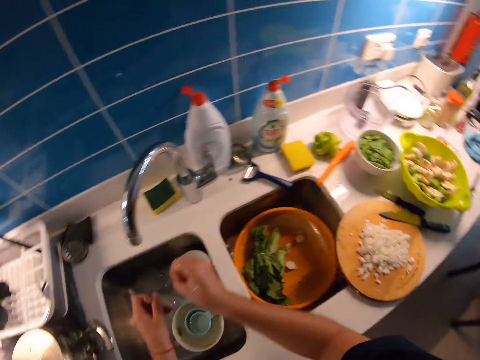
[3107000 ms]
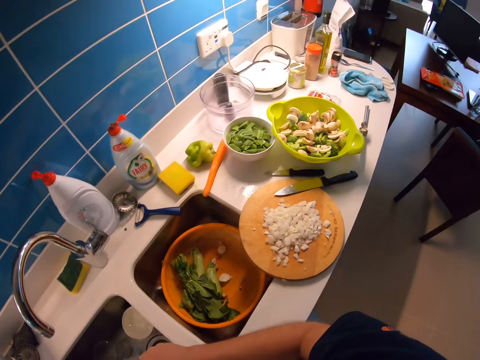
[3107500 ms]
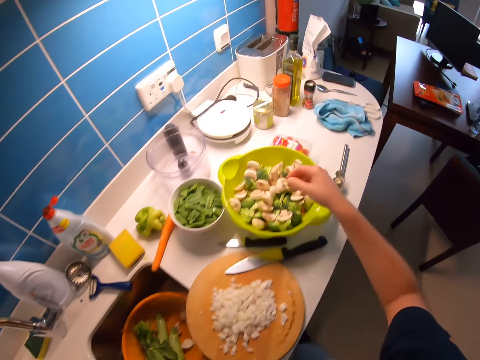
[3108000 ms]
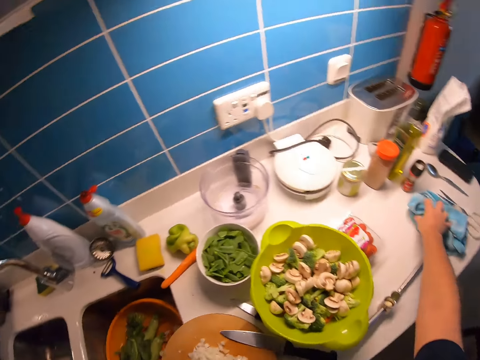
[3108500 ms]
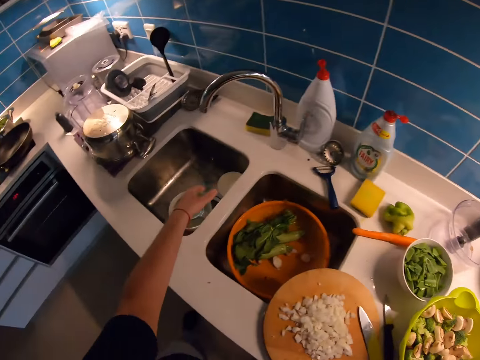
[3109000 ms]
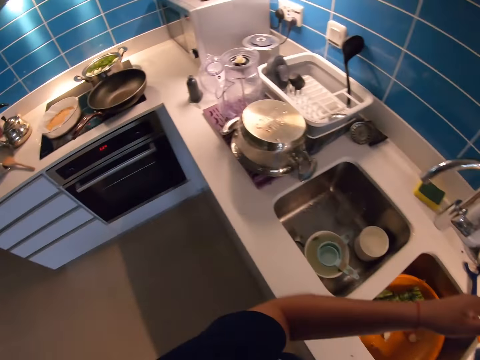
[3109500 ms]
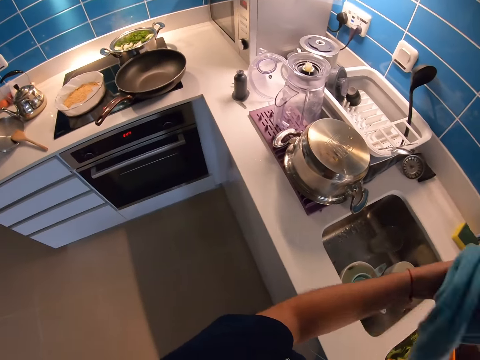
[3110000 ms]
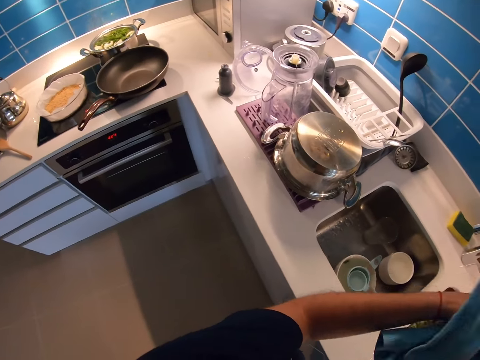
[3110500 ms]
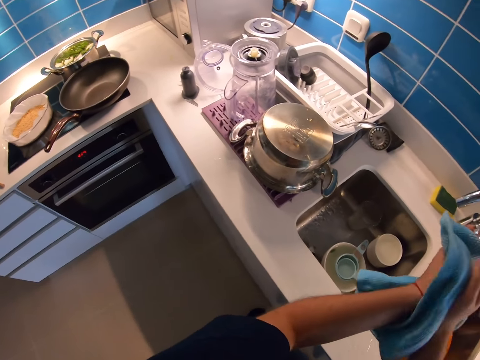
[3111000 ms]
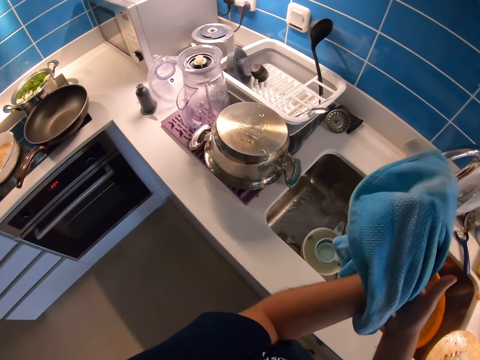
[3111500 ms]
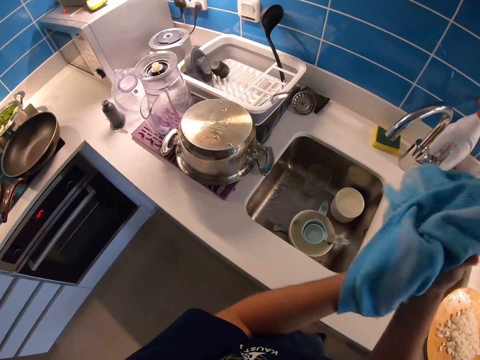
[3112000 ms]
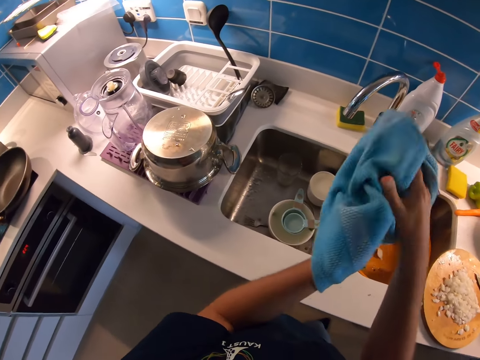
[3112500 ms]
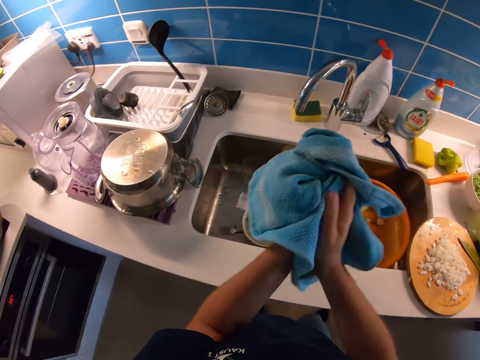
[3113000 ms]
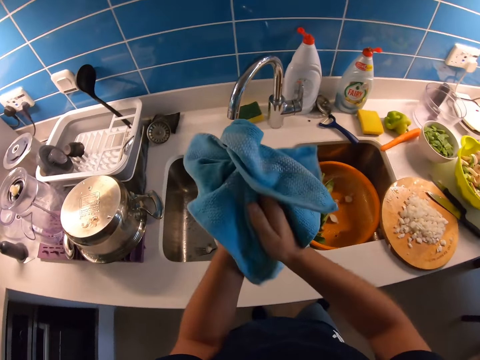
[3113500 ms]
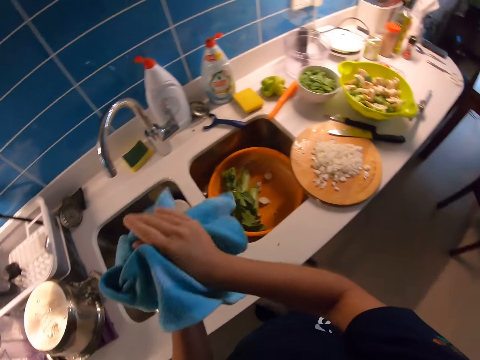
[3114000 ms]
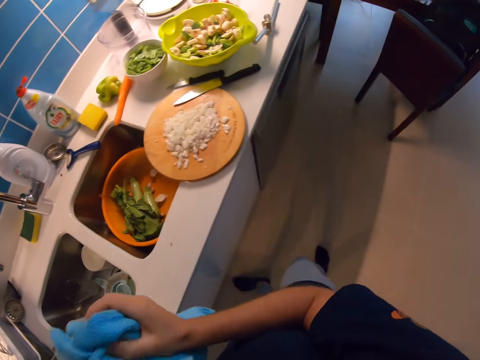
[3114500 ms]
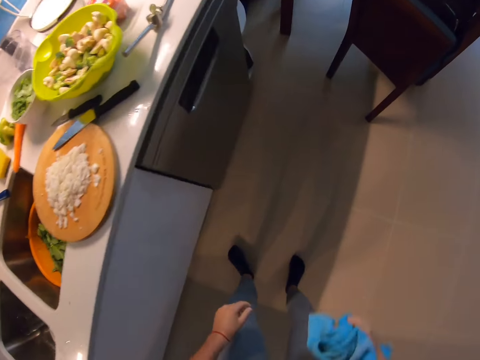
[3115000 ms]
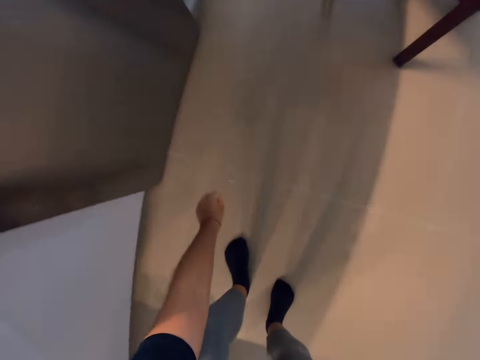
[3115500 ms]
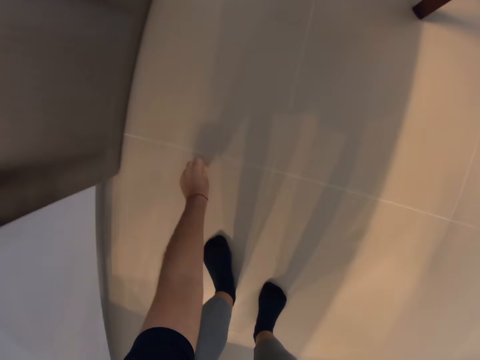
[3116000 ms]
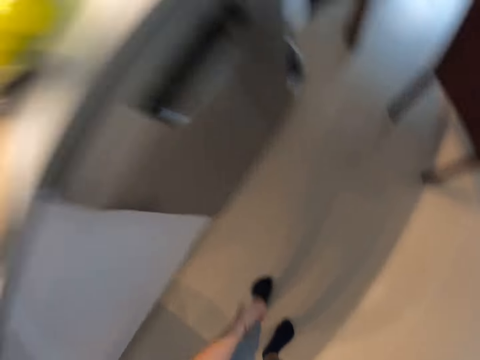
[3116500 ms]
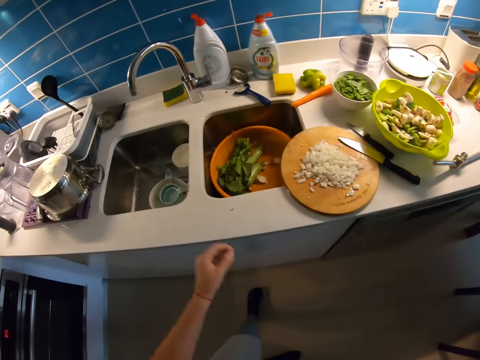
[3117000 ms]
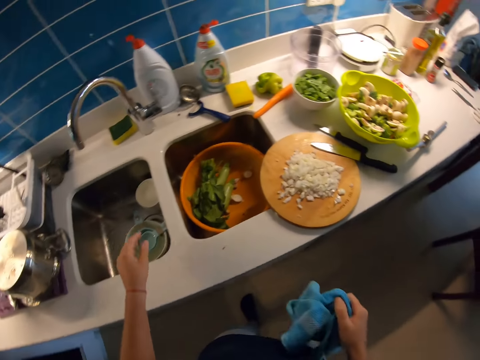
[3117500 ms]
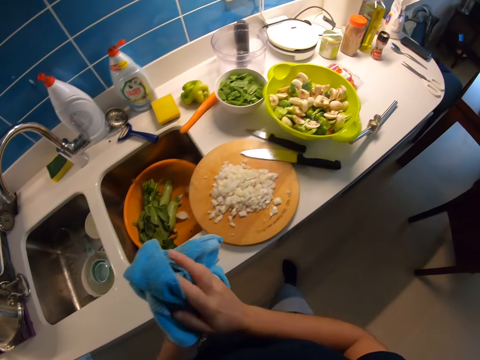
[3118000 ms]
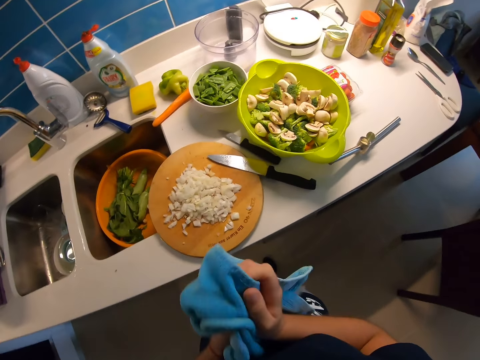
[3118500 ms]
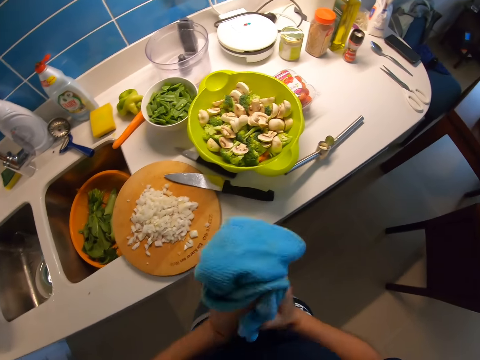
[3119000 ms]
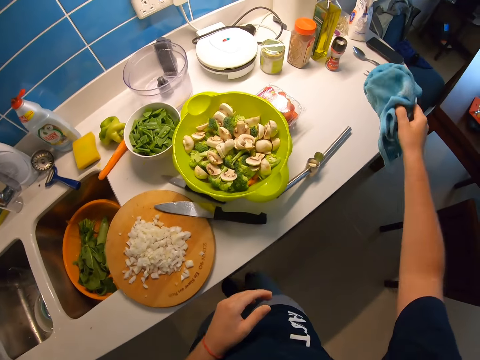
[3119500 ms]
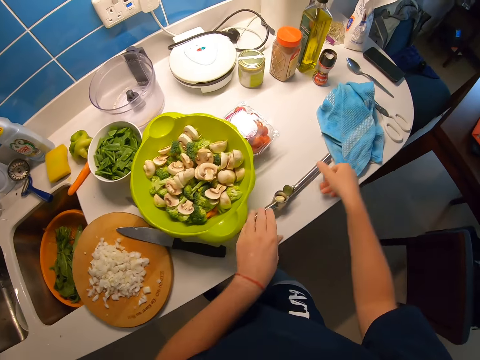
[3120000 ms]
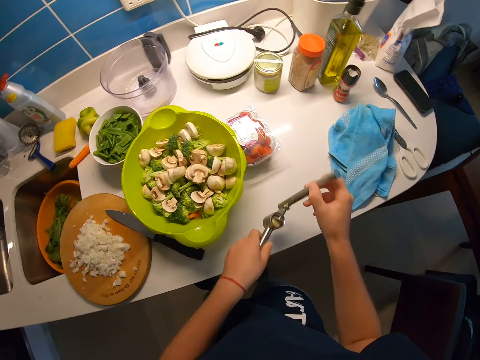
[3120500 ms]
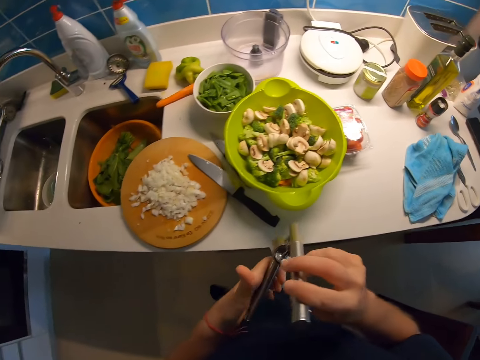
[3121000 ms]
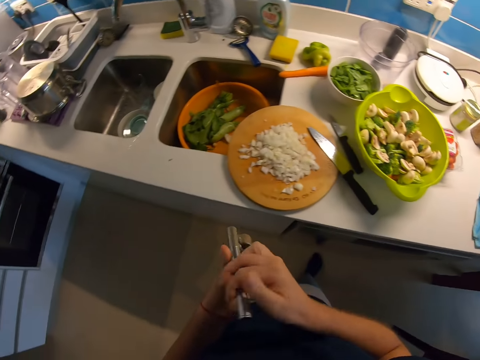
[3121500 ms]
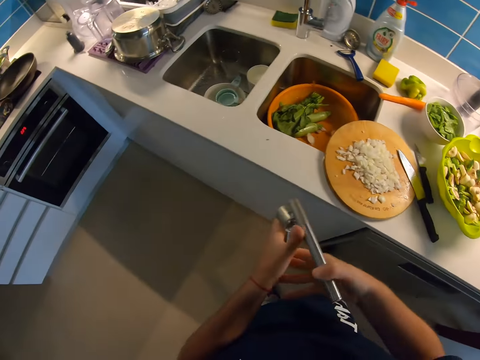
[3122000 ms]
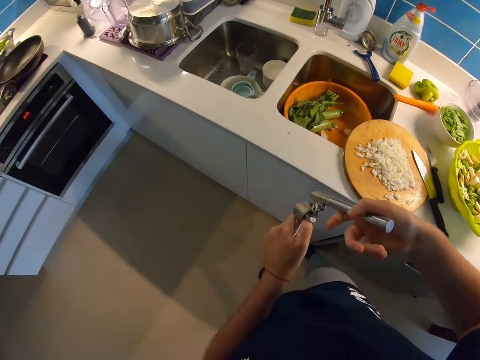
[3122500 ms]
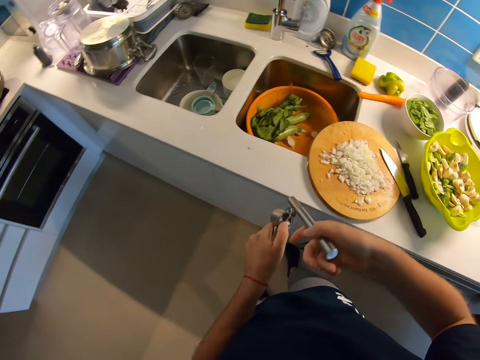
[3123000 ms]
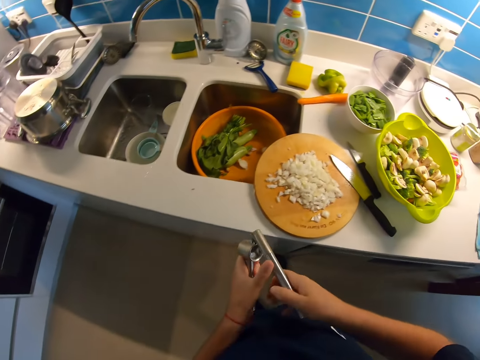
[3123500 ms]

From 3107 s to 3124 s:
The camera wearer looks around the kitchen. She stretches her right hand to the far right of the kitchen table. She picks a handkerchief with her right hand. She dries her hands with the handkerchief. She bends half way toward the ground. She picks an onion slice with her left hand from the ground. She stands upright. She drops the onion slice in her left hand inside the sink. She rubs both her hands on the handkerchief. She drops the handkerchief on the far right of the kitchen table with her right hand. She picks up a stainless steel manual squeezer or garlic presser with her left and right hands. She checks the garlic presser.

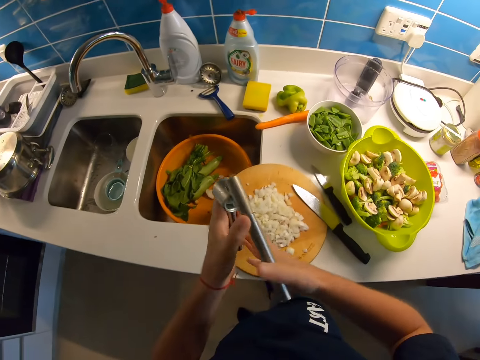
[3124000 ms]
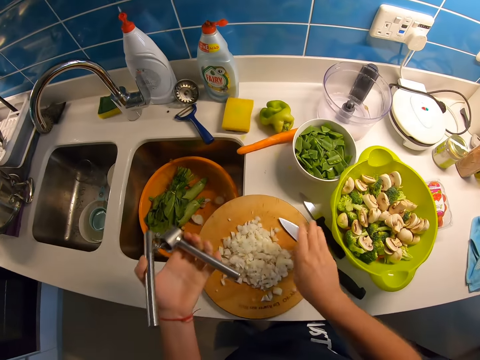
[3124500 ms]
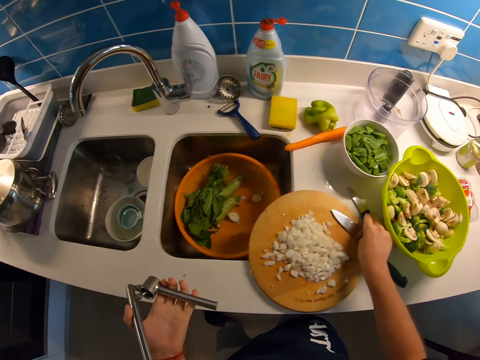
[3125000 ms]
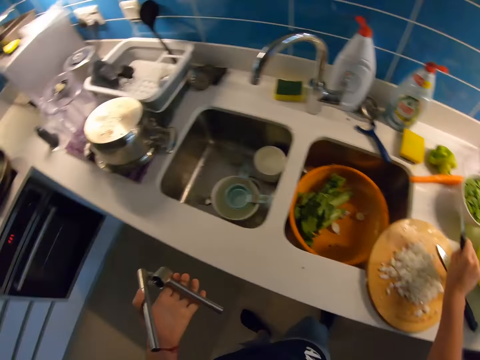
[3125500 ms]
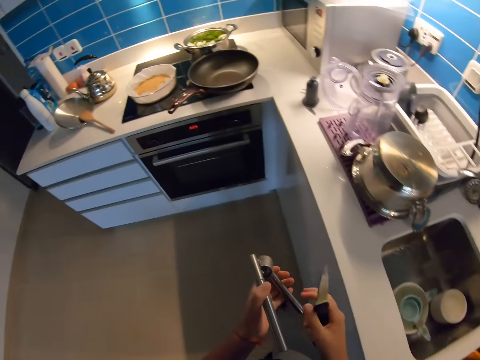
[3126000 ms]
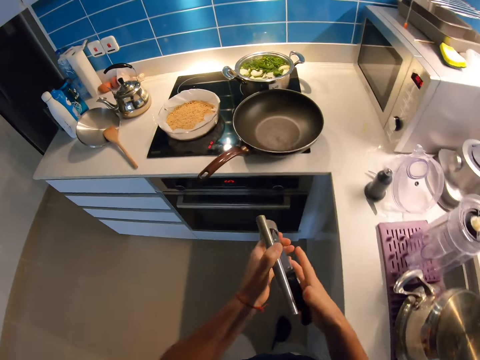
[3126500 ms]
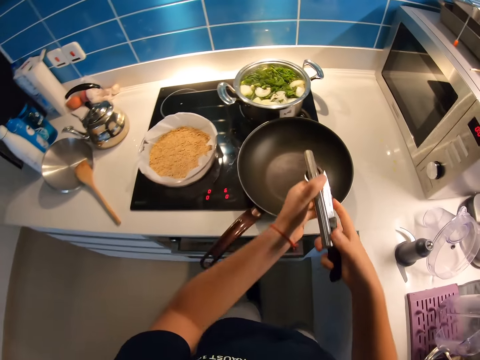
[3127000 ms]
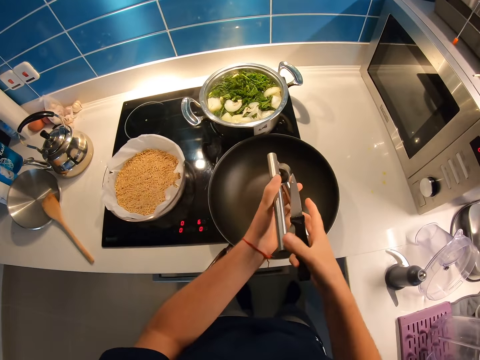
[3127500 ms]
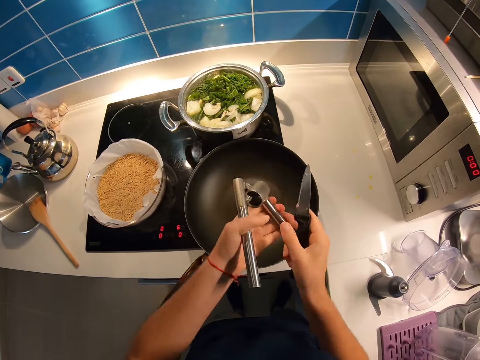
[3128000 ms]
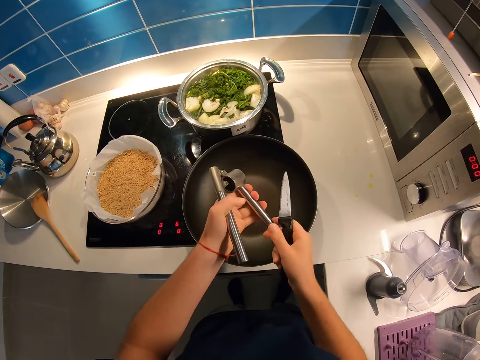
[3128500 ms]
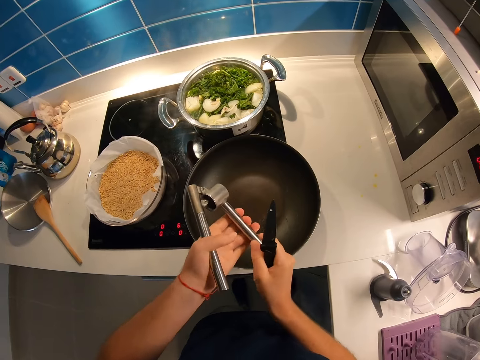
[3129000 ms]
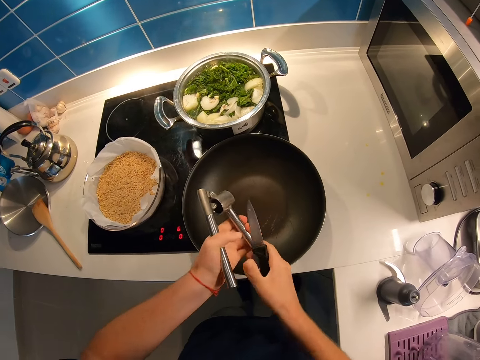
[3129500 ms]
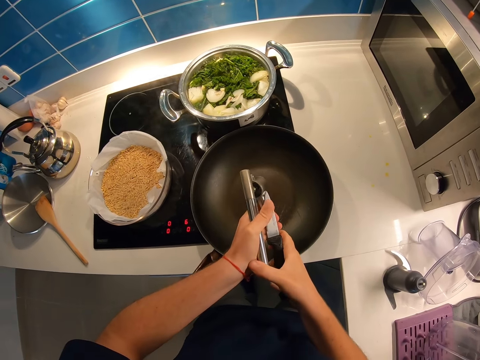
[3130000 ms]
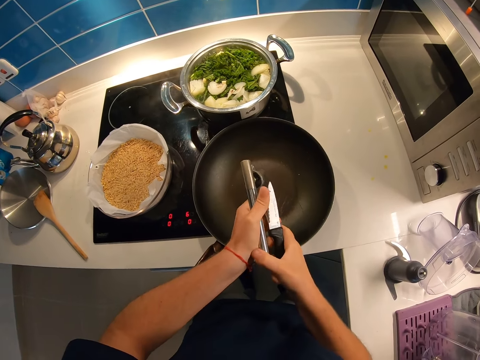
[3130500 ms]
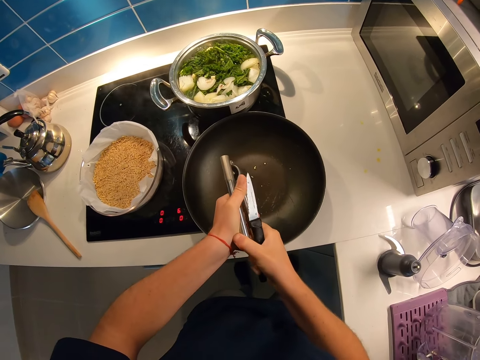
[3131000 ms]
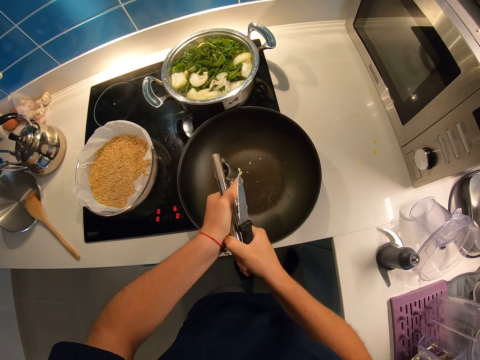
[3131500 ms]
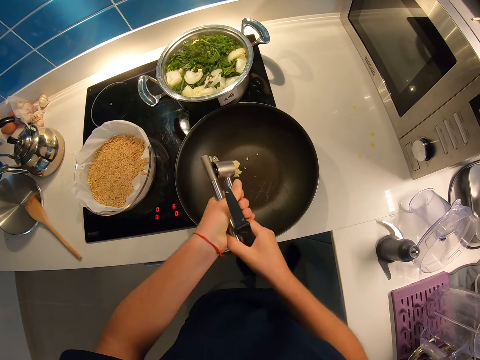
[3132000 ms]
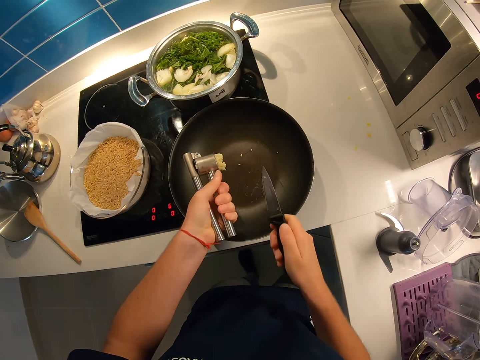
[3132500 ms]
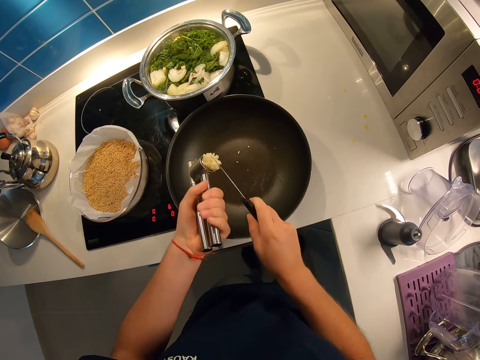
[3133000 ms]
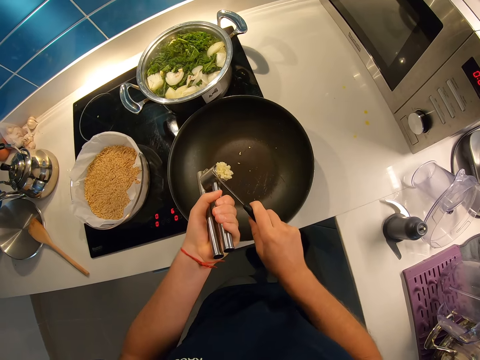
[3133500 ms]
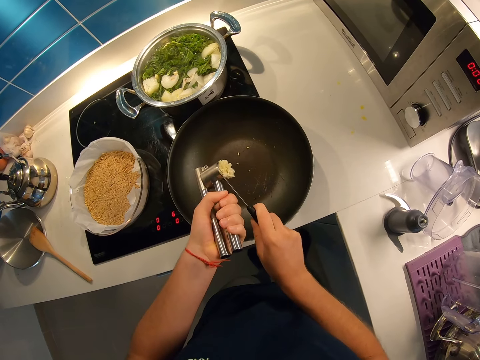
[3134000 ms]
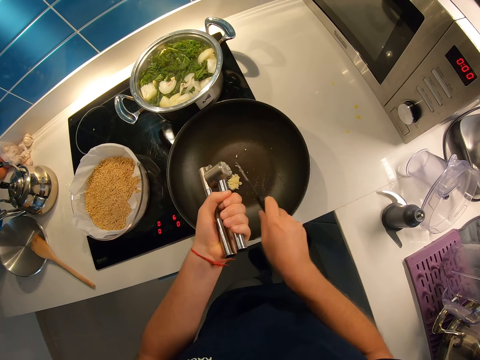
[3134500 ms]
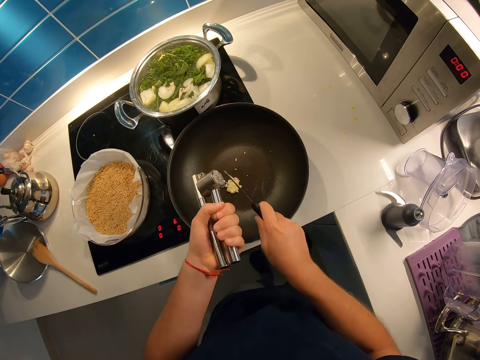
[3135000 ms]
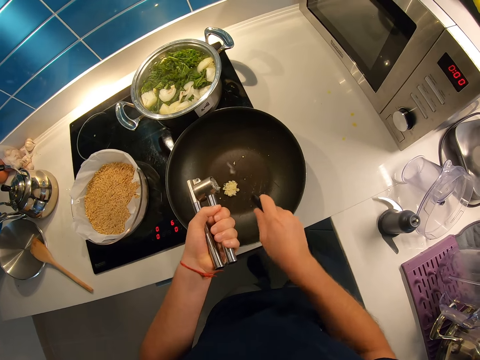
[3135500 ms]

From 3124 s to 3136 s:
The camera wearer picks the knife with her right hand. She walks toward the fry pan on her left. She squeezes the handle of the stainless steel manual squeezer or garlic presser with both her hands. She holds the garlic presser. She presses garlic. She scrapes the stainless steel manual squeezer extract with the knife in her right hand inside the fry pan.
